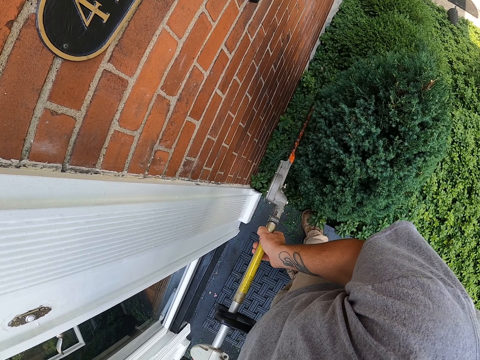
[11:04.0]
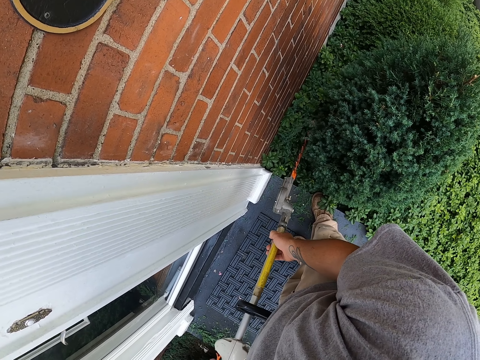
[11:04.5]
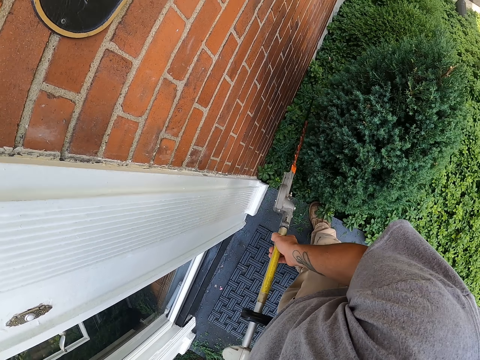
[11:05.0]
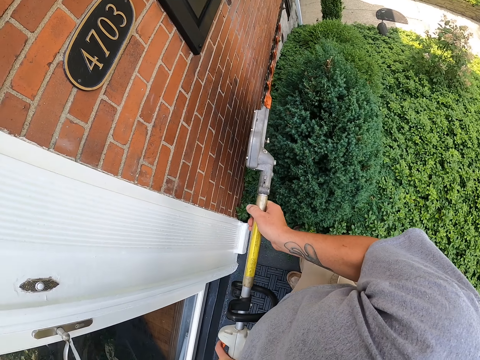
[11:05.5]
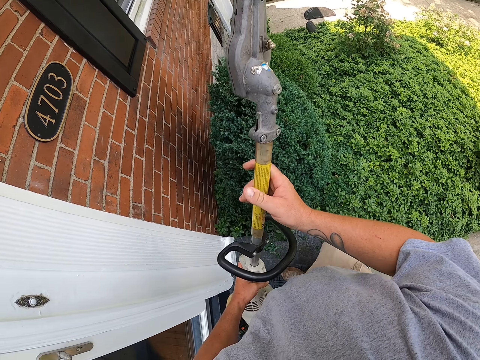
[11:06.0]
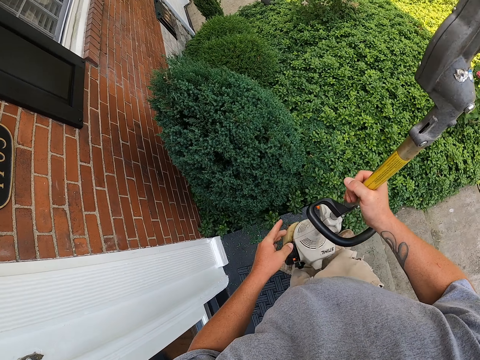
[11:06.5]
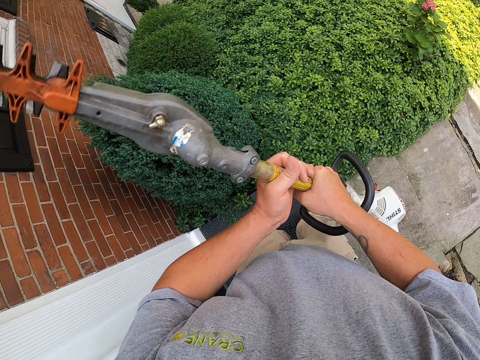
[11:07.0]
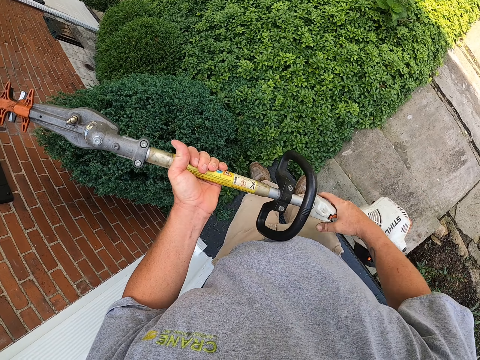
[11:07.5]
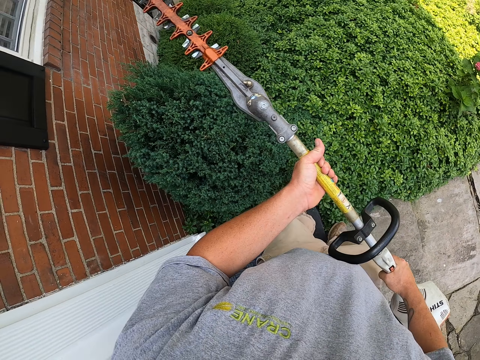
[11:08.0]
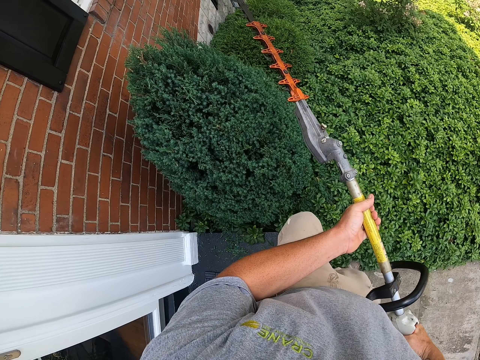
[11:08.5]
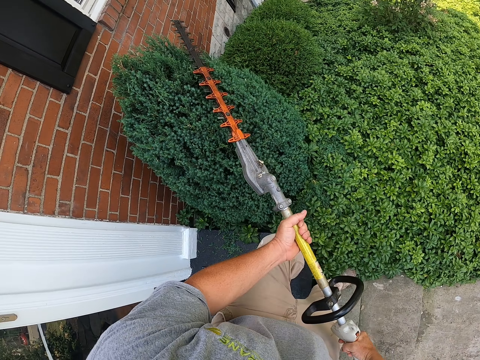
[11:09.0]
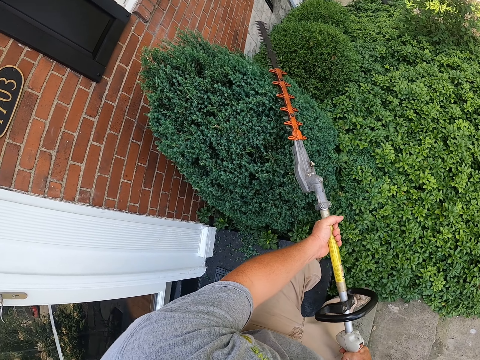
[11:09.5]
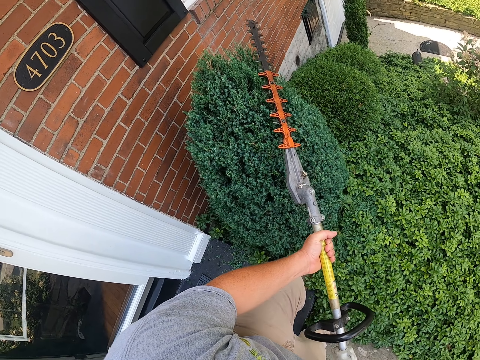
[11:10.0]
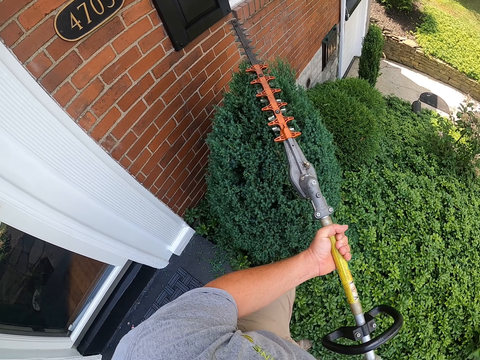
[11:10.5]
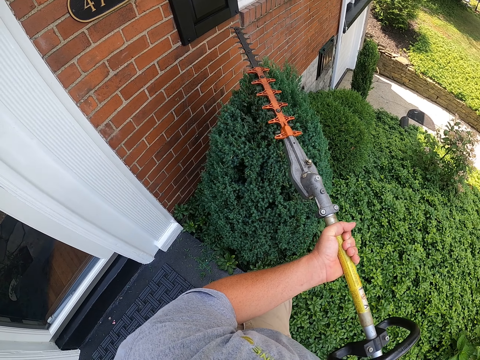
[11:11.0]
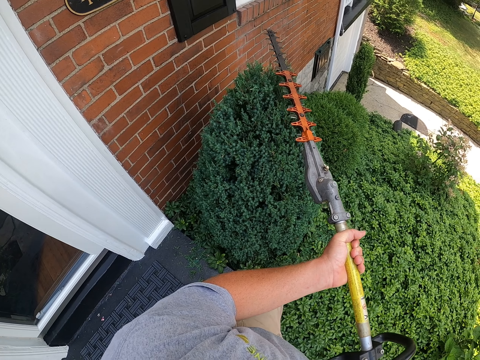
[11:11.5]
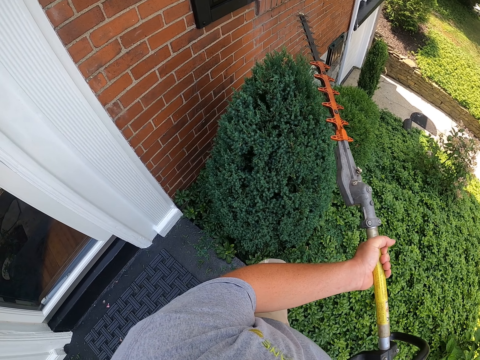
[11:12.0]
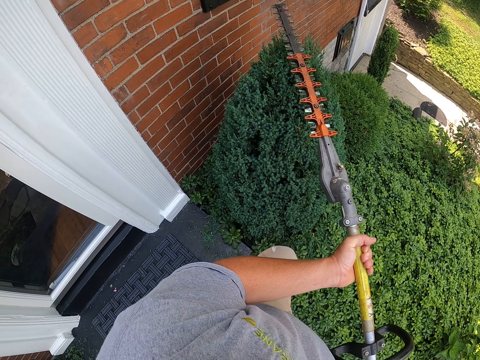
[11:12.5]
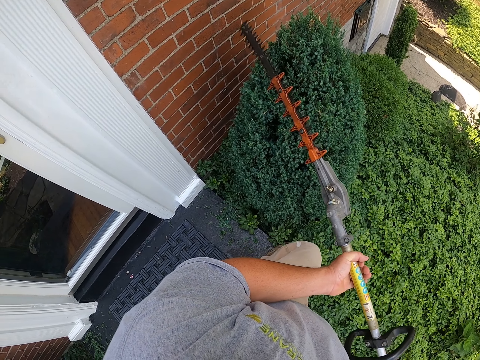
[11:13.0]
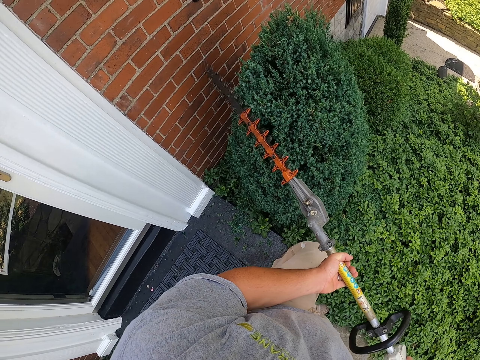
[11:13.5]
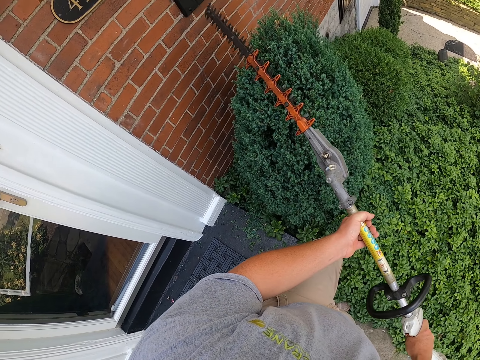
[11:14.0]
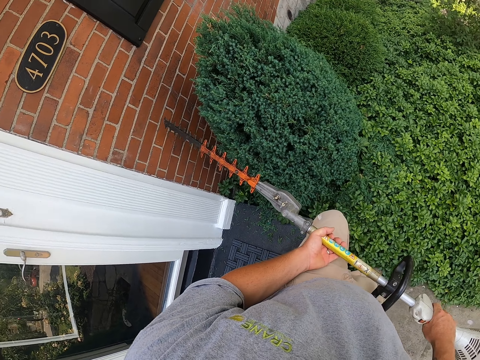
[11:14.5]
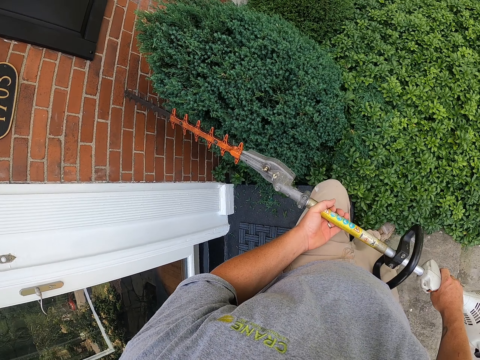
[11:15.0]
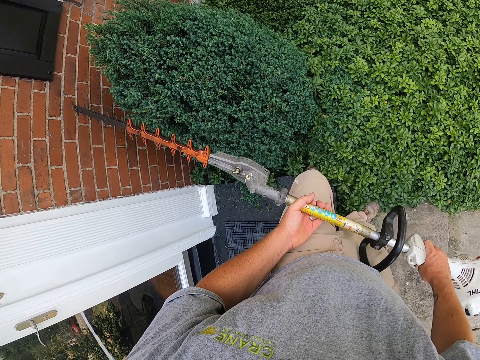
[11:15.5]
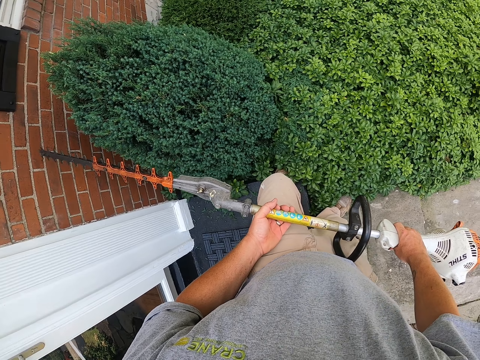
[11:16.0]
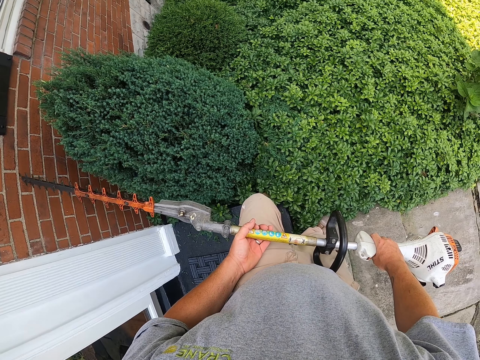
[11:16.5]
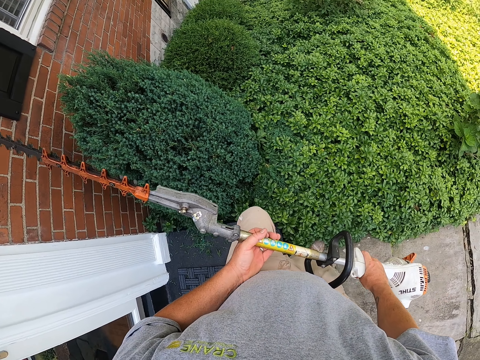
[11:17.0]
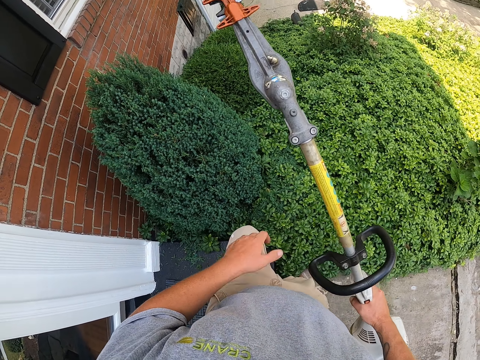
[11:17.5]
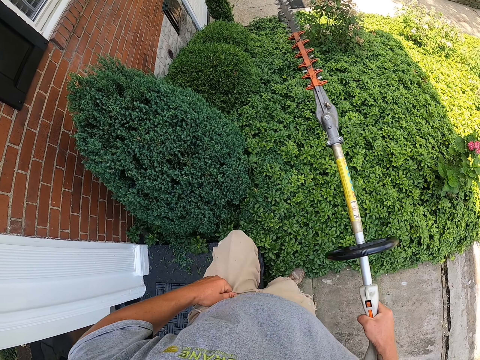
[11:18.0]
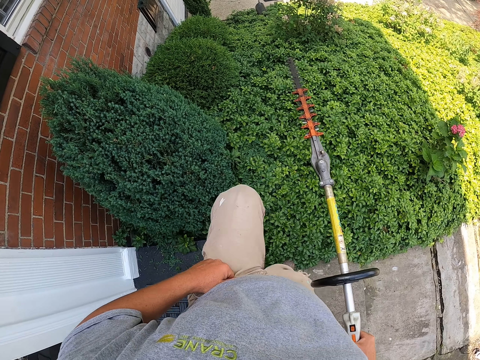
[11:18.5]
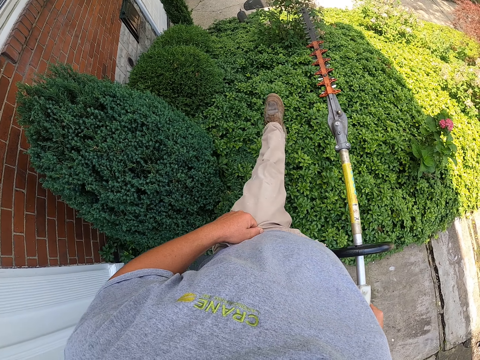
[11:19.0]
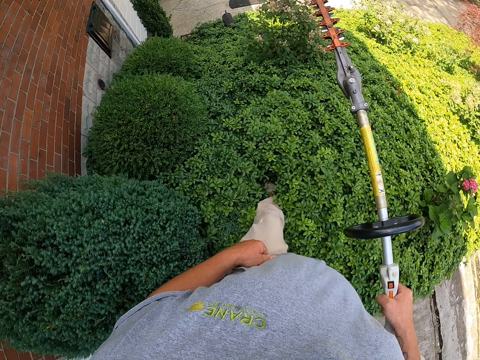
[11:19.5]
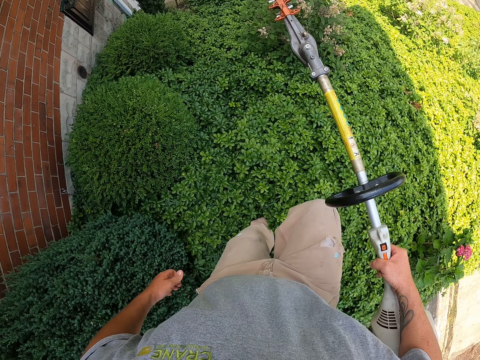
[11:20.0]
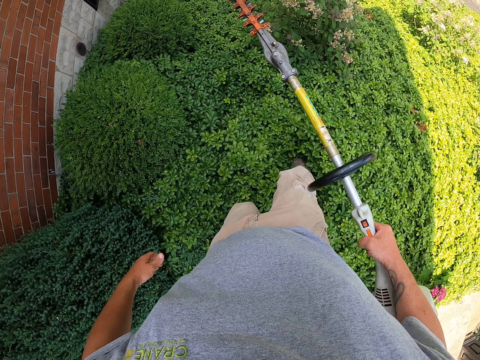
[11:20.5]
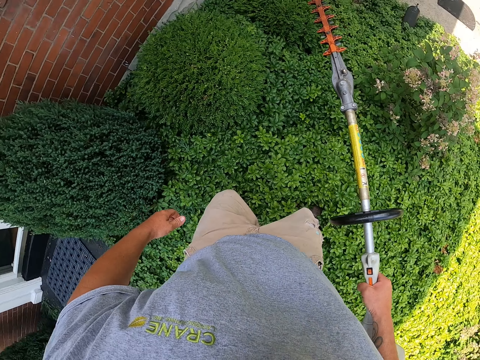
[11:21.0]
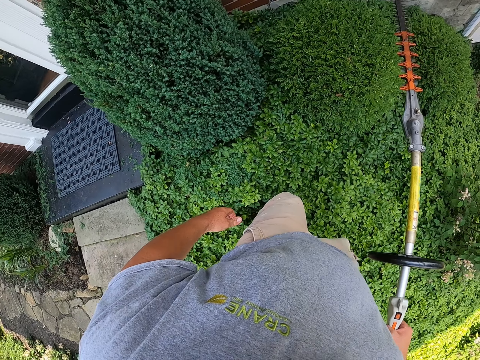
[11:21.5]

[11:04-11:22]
The camera wearer lifts the hedge trimmer. They turn the hedge trimmer. They trim the hedge with the hedge trimmer. They hold the hedge trimmer. They step into the garden shrub.

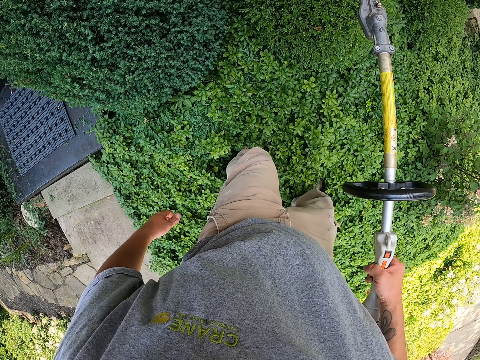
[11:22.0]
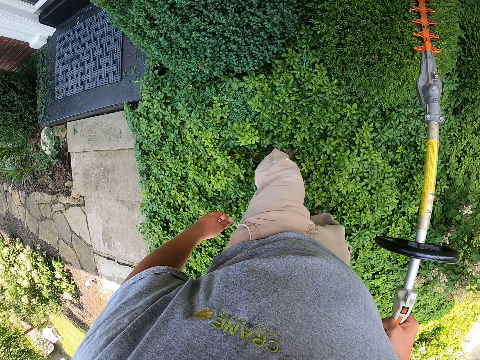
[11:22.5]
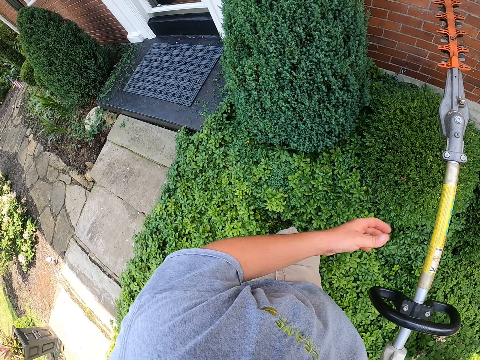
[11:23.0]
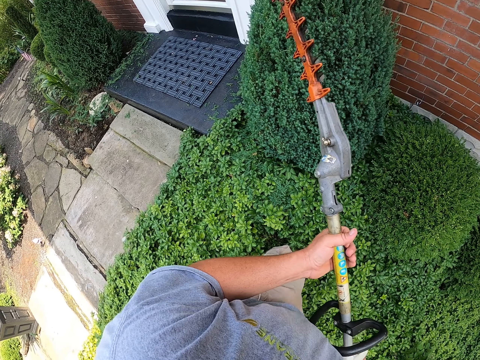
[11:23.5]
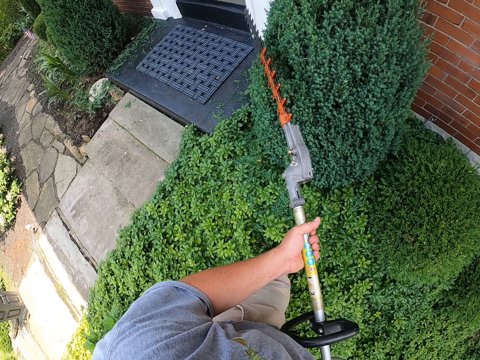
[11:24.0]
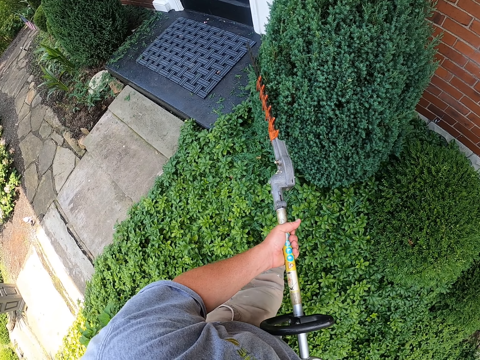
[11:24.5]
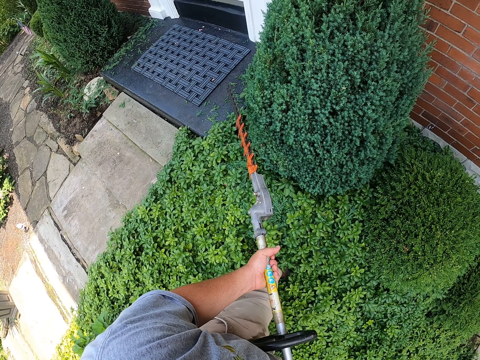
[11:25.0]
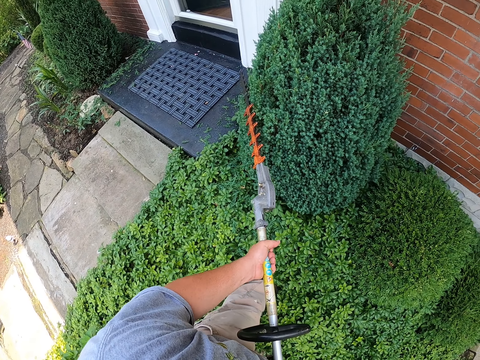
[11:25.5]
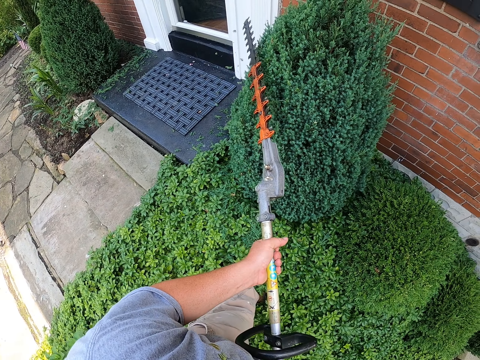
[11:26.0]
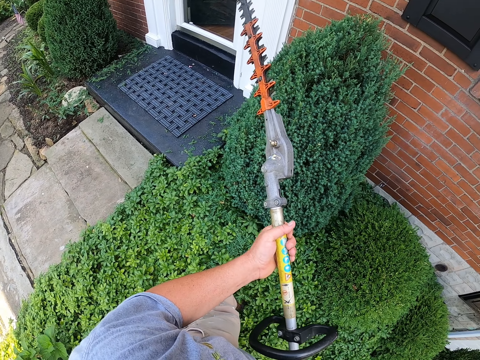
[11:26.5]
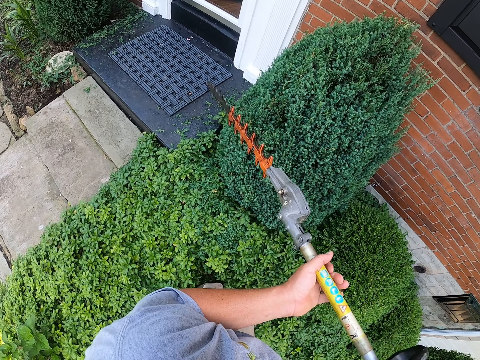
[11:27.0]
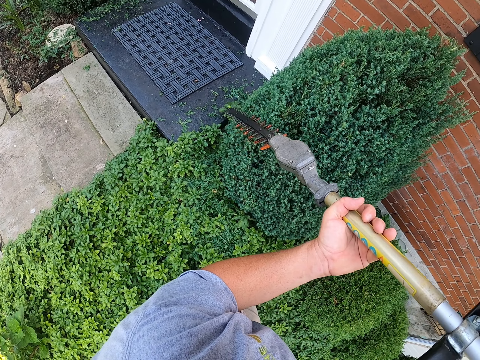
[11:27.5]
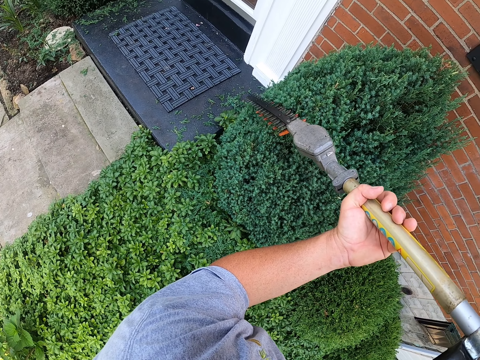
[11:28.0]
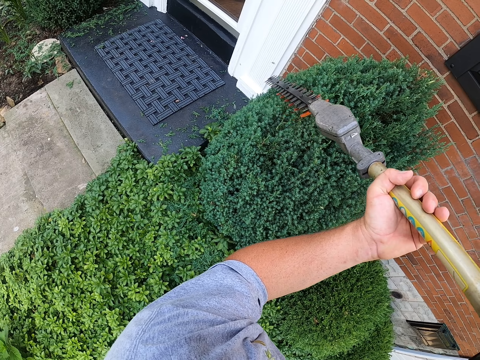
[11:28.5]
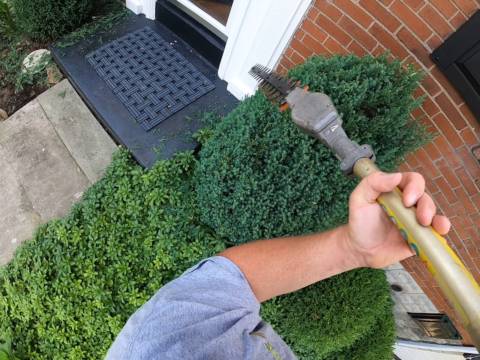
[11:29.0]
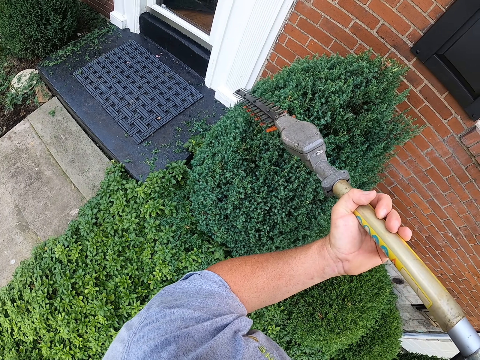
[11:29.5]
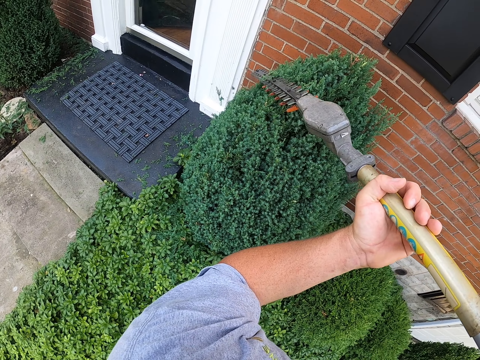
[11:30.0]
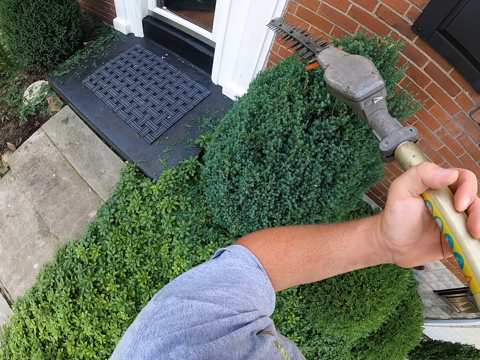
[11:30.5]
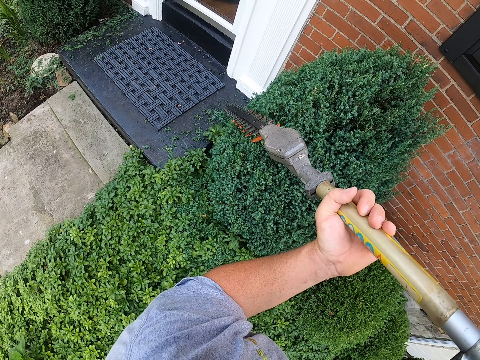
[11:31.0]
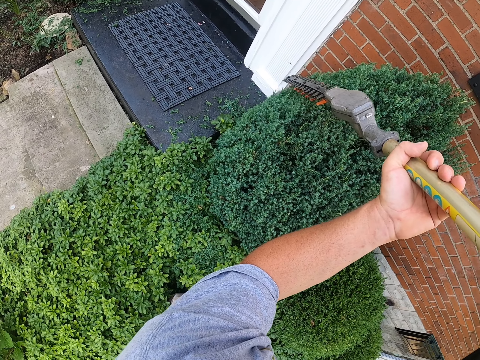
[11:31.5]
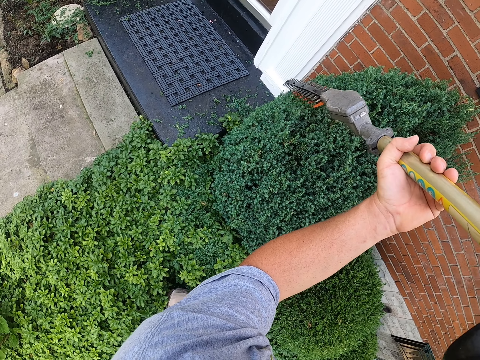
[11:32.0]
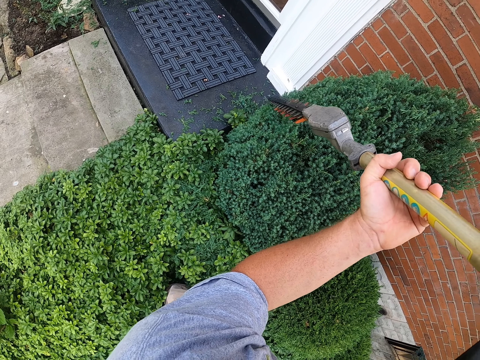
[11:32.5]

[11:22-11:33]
The camera wearer trims the hedge with the hedge trimmer. They turn the hedge trimmer. They trim the hedge with the hedge trimmer.
